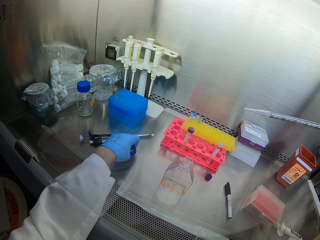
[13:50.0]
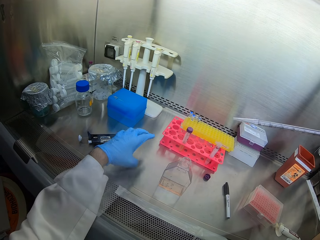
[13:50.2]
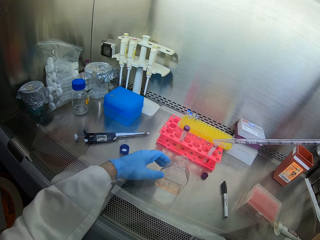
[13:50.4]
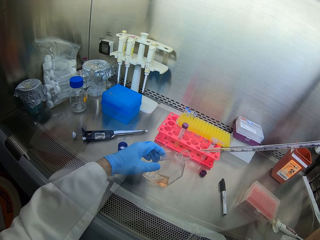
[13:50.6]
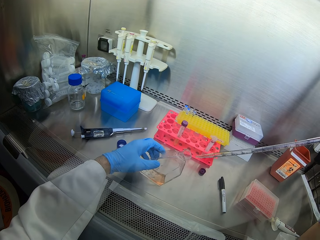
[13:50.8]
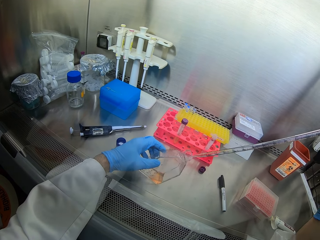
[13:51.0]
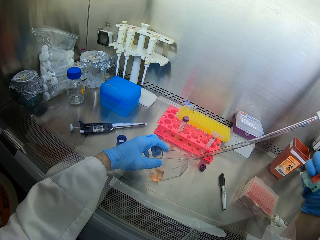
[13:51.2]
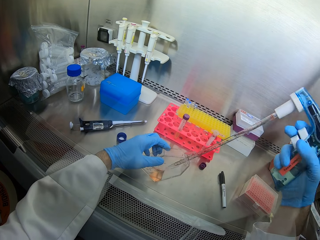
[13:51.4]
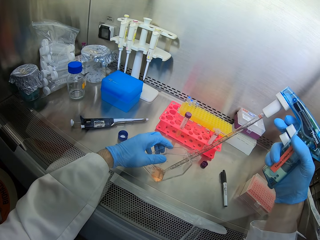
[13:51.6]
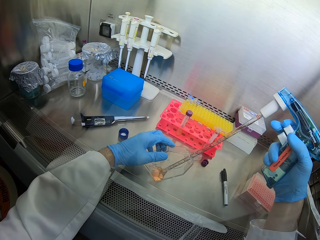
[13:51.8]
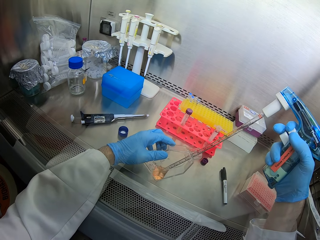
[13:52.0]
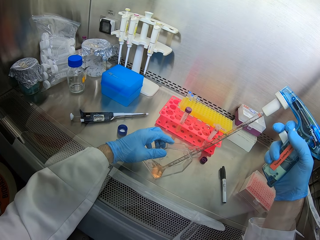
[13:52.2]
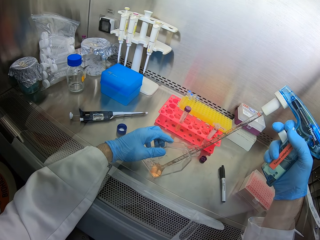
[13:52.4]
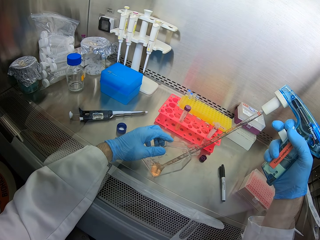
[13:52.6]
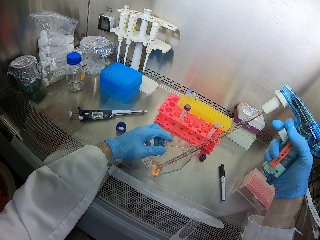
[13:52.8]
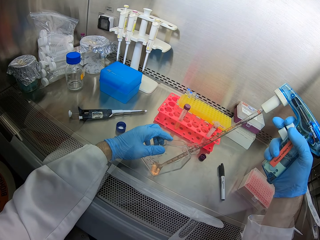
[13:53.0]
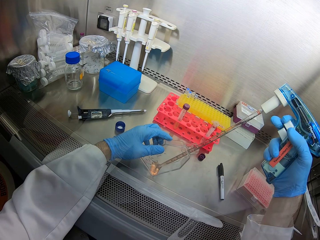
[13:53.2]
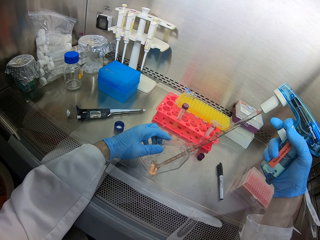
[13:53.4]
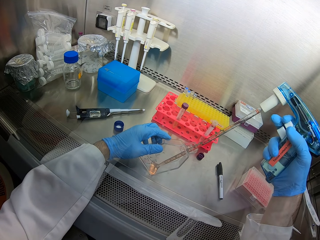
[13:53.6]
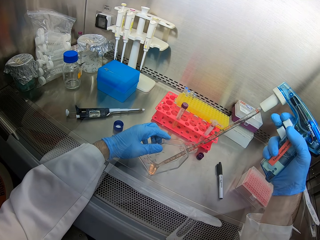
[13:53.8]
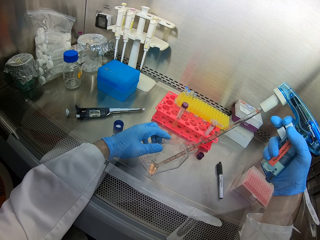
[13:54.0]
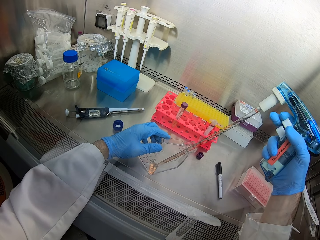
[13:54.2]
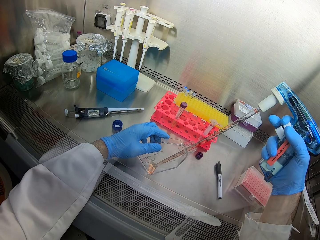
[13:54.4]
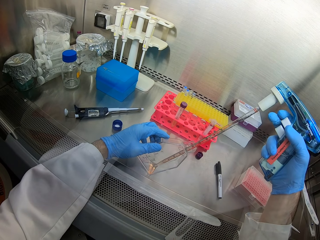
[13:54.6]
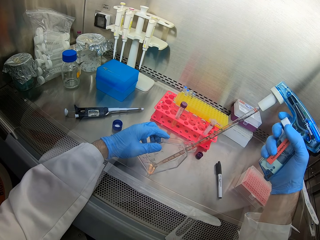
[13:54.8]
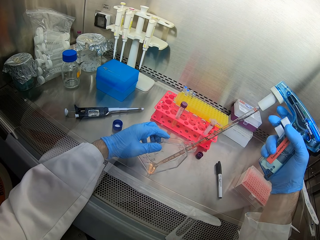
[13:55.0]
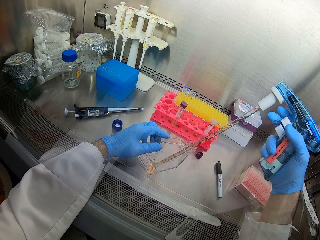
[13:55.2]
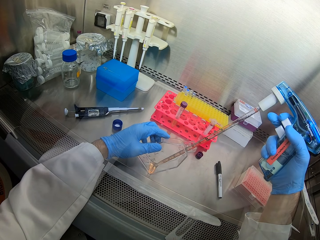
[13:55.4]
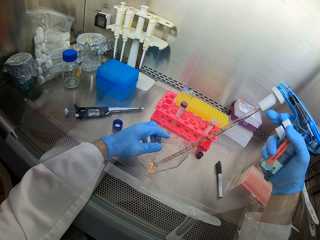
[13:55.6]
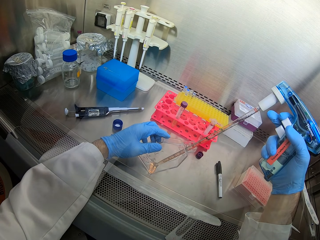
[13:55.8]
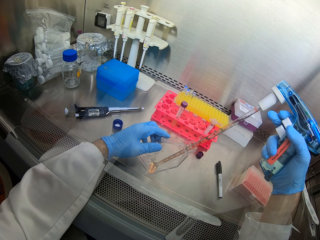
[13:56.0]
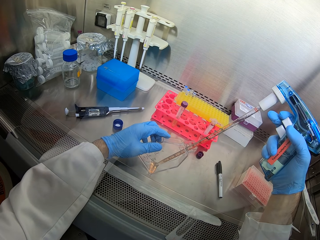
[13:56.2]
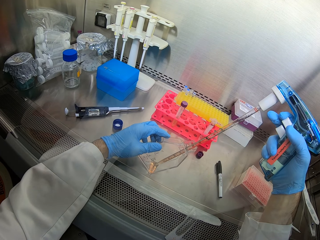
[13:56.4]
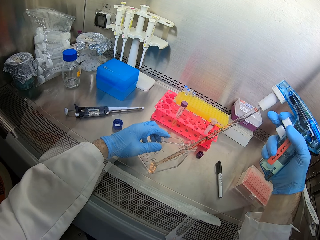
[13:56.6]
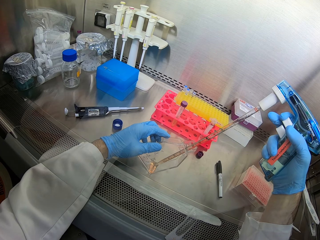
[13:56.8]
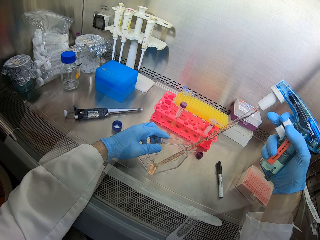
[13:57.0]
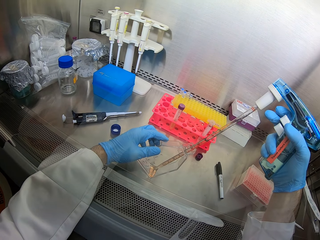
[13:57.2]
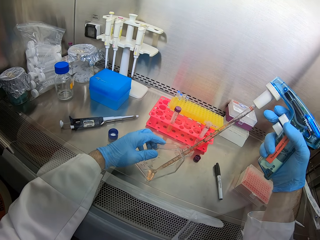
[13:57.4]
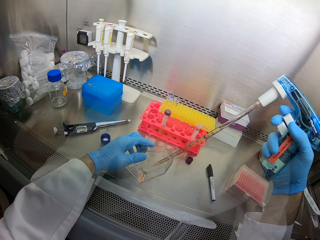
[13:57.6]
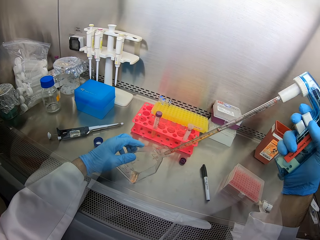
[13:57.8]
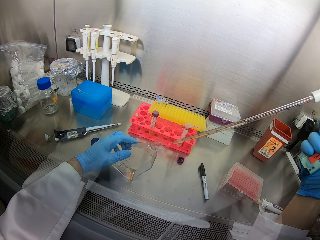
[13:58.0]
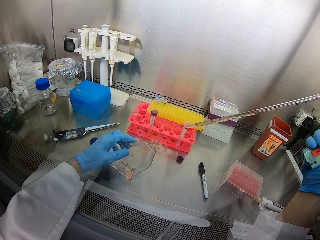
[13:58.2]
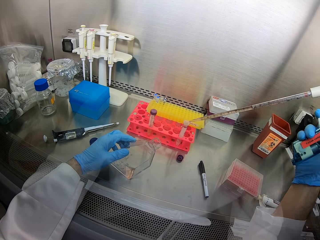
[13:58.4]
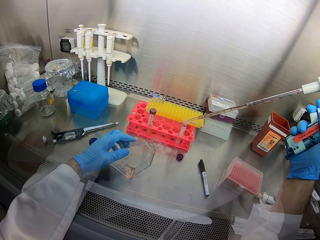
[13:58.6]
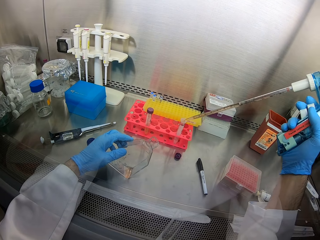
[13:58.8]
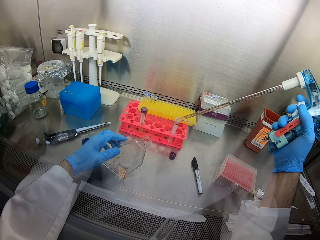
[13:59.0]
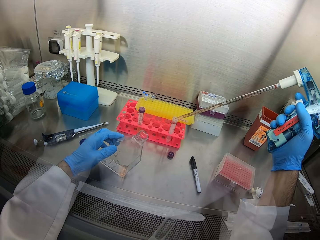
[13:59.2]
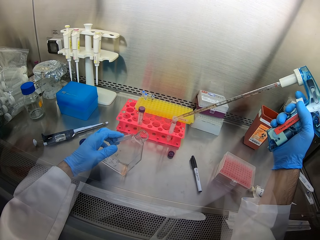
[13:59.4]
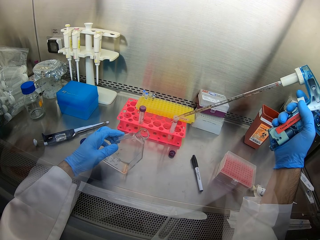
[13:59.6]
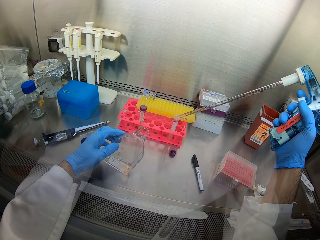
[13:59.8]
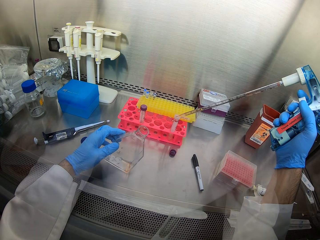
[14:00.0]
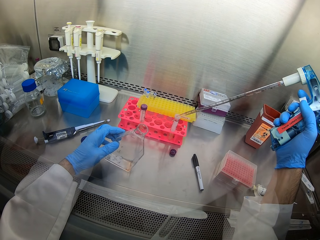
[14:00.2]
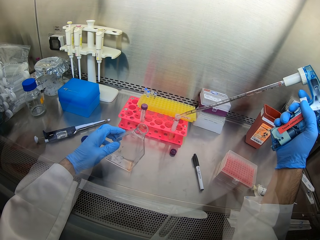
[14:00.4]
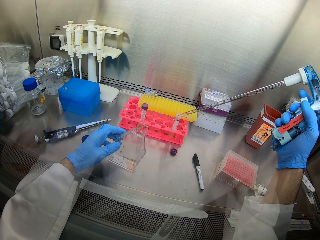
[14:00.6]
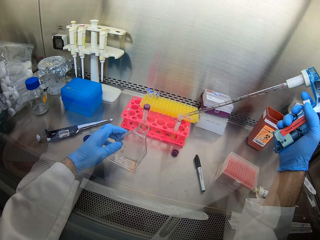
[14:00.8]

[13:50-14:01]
The camera wearer takes liquid from a bottle using a measuring tube. They put the liquid in a test tube.

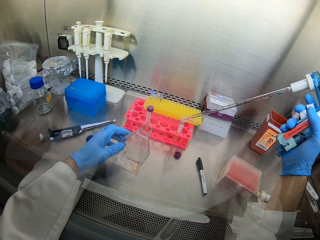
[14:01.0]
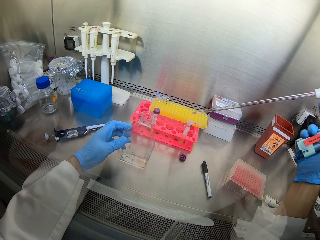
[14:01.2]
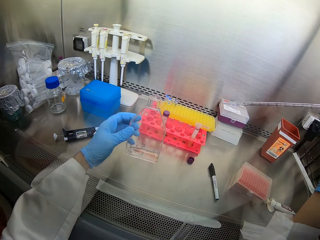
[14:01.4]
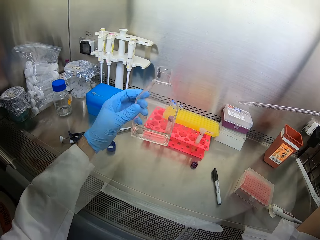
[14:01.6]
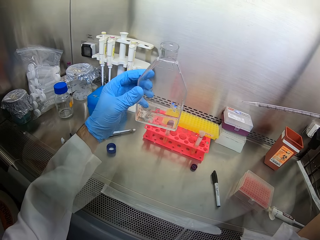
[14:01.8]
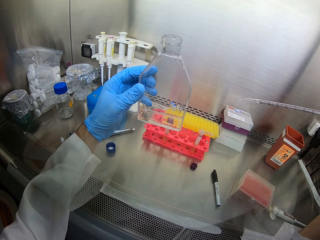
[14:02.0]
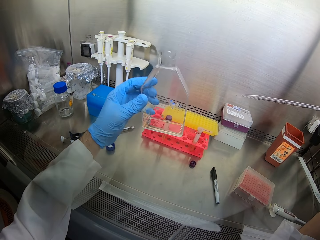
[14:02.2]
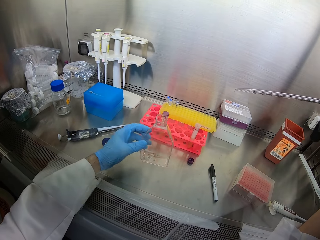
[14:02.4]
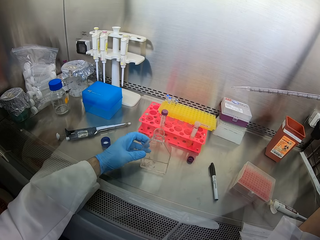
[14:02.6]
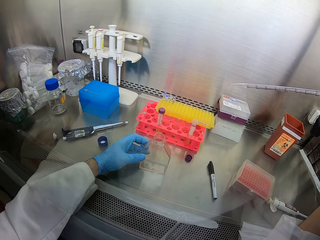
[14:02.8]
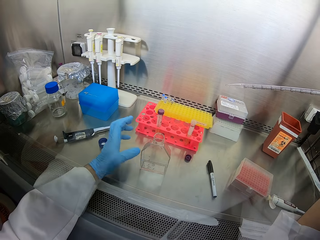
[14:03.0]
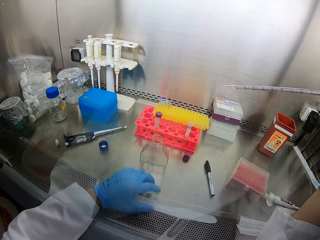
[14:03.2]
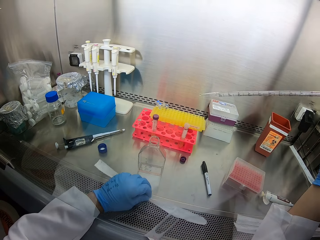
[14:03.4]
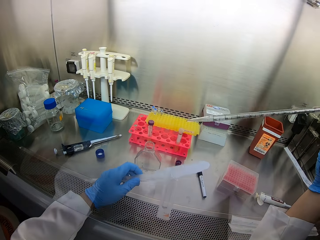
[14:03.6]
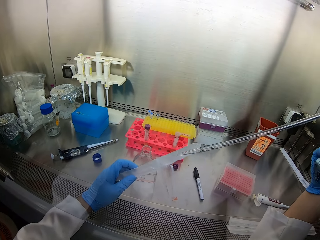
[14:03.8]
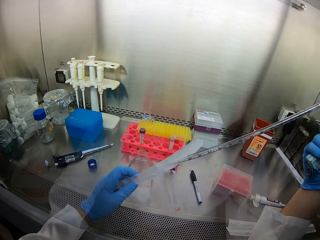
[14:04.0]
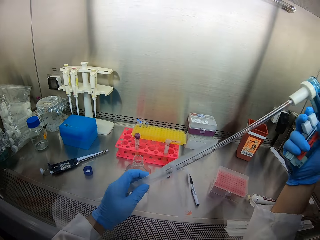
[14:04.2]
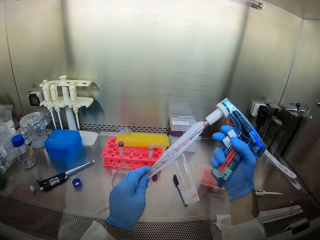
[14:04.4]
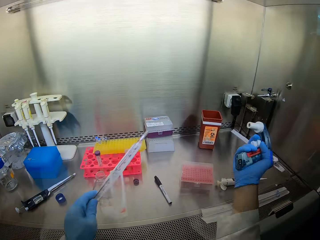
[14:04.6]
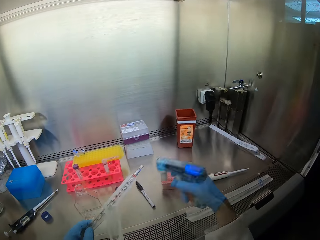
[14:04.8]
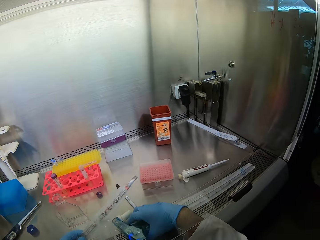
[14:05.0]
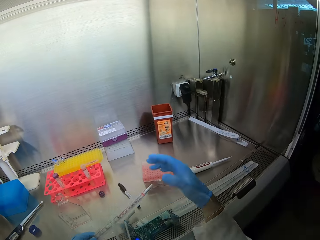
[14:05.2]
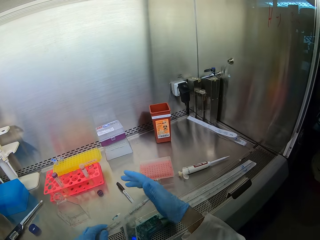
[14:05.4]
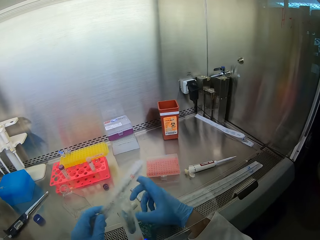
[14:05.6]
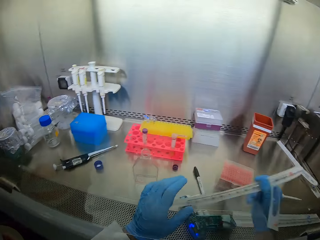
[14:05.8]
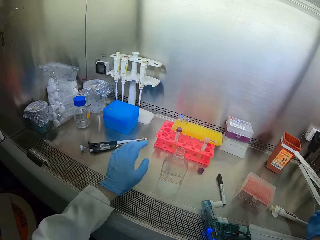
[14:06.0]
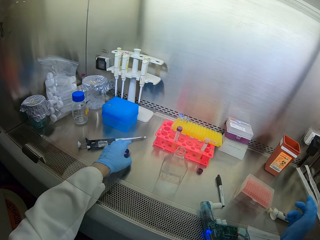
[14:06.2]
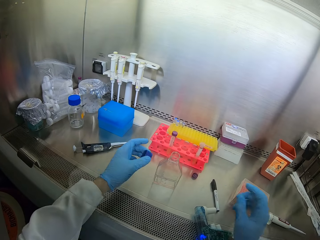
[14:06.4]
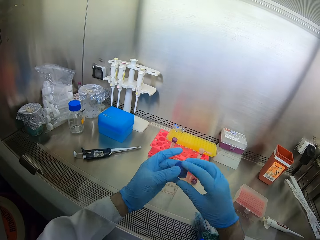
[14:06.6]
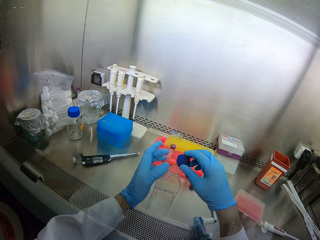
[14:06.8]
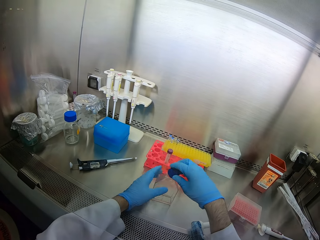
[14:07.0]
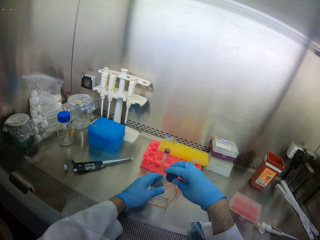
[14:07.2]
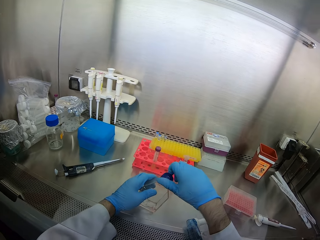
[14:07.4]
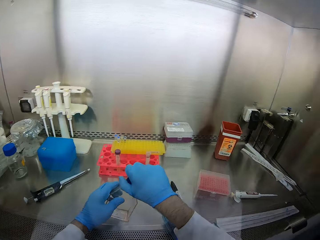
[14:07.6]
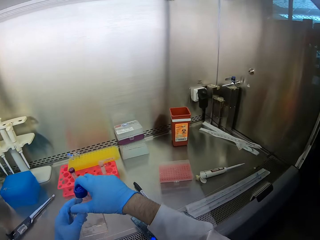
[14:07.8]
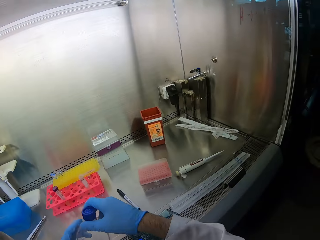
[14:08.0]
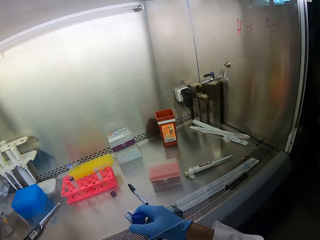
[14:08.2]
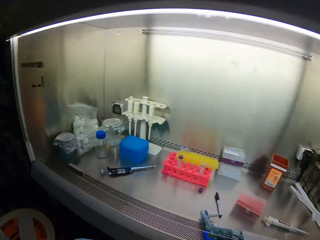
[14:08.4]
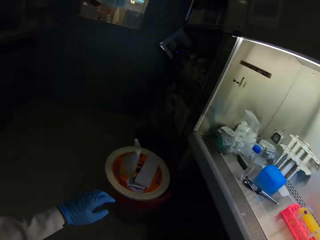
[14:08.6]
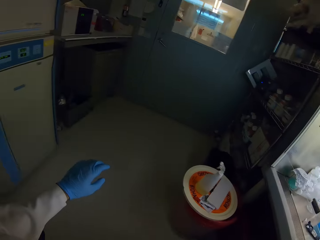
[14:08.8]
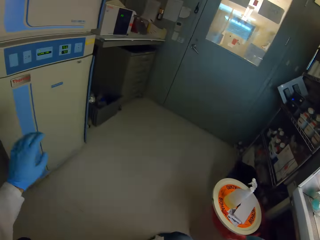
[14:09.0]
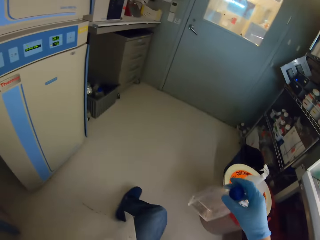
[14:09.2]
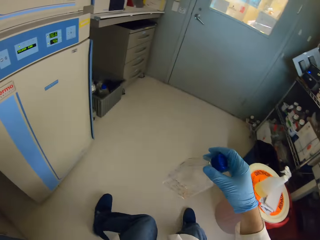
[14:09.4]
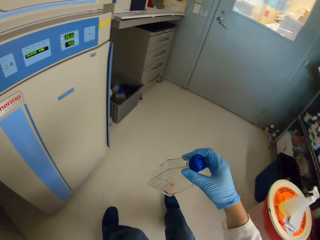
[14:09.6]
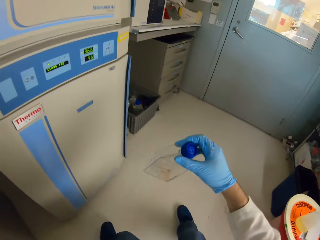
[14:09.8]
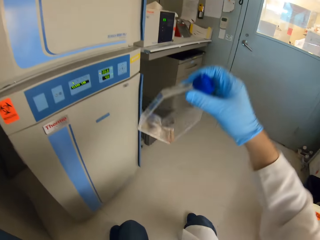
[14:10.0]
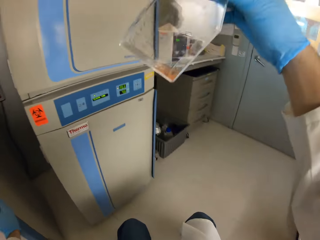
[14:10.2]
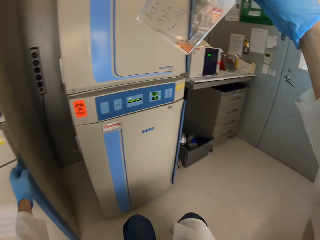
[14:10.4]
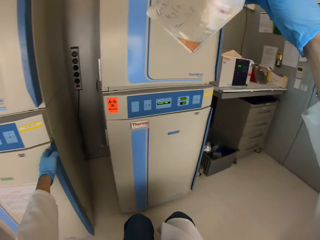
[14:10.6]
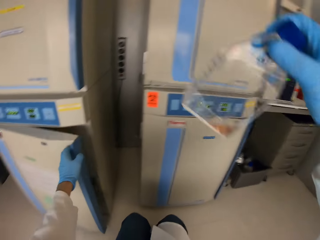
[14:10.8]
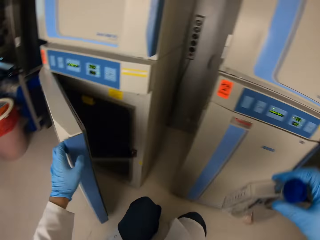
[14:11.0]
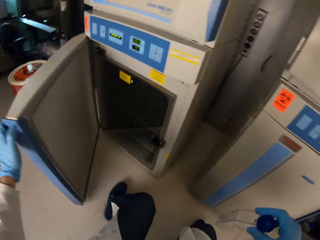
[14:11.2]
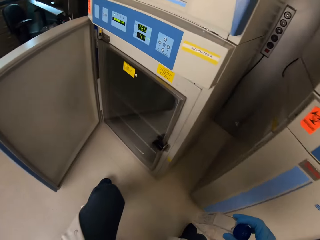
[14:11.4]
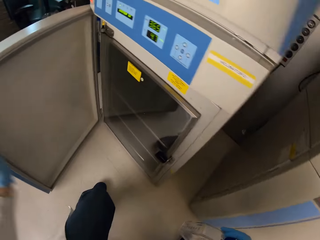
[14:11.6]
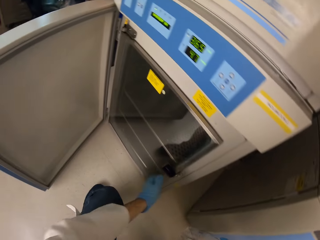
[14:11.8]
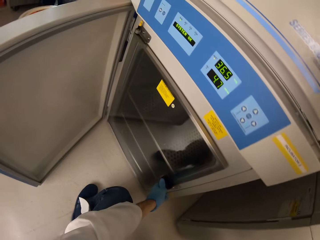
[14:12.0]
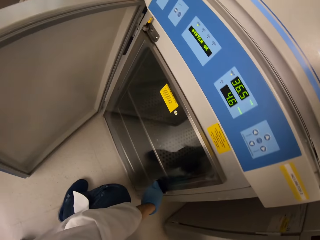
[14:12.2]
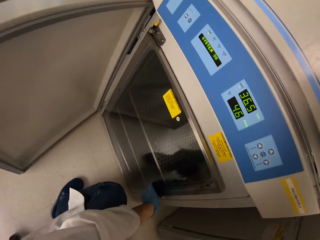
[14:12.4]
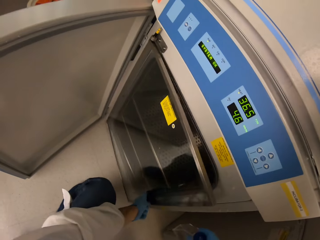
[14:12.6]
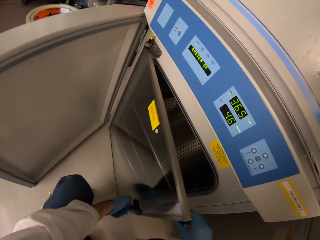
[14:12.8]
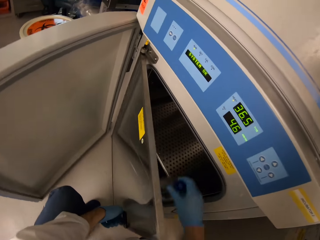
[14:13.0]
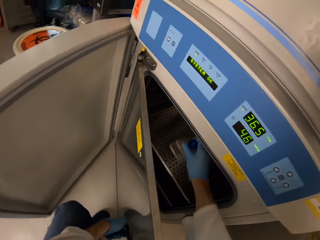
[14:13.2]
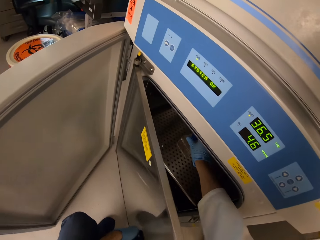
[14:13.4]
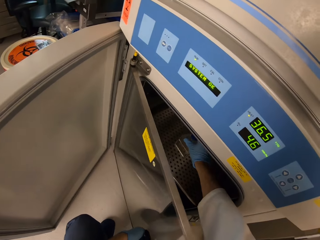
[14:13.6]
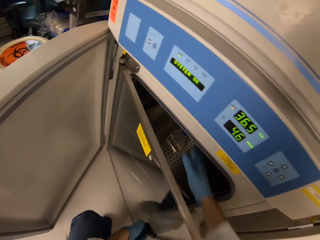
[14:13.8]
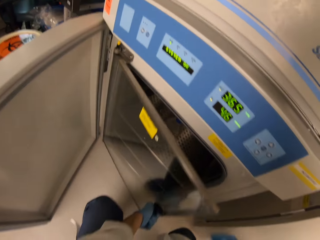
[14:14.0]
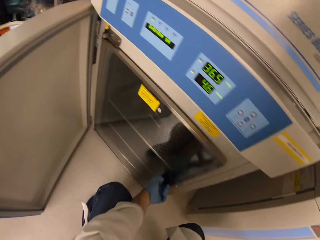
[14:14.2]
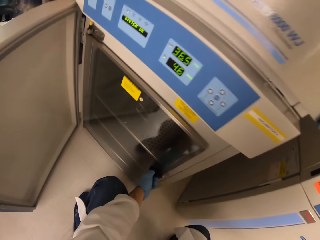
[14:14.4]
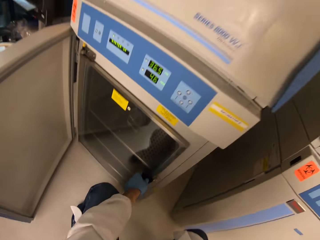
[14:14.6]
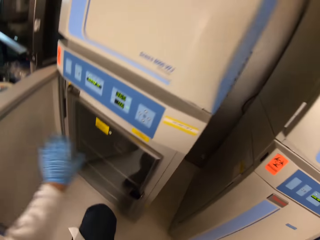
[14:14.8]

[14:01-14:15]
The camera wearer looks at the bottle. They return the drench and the tube in the pack. They close the bottle. They put the bottle in the cabinet. They return it in the fridge.
